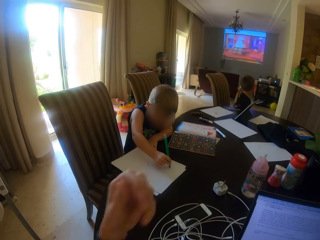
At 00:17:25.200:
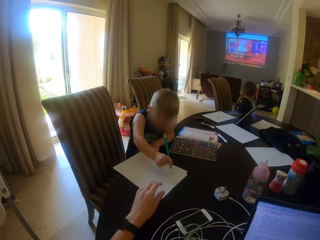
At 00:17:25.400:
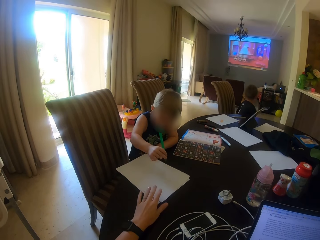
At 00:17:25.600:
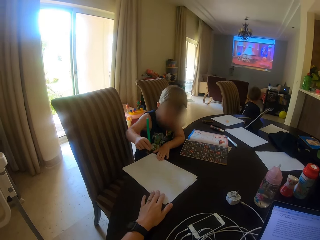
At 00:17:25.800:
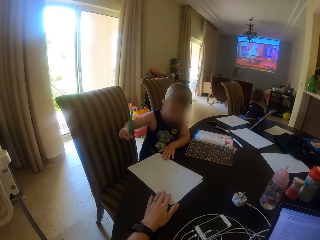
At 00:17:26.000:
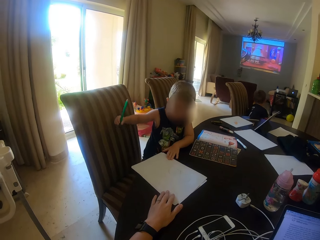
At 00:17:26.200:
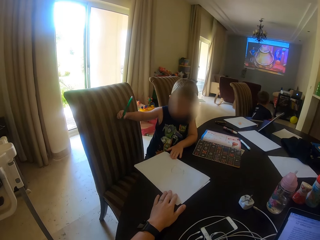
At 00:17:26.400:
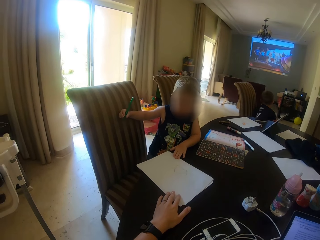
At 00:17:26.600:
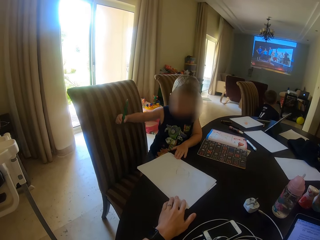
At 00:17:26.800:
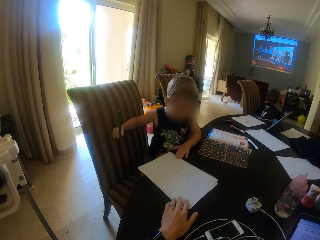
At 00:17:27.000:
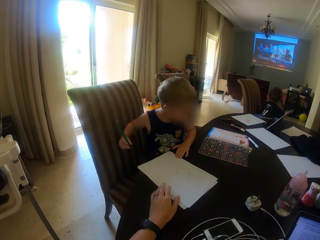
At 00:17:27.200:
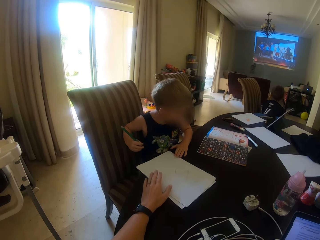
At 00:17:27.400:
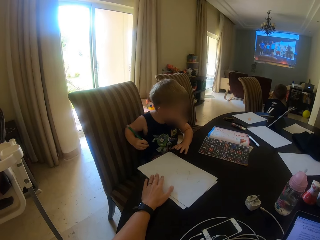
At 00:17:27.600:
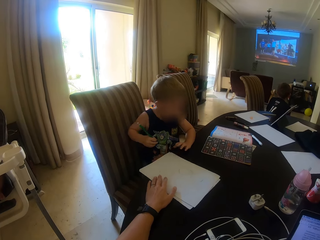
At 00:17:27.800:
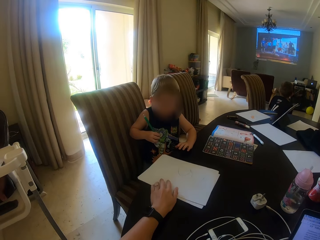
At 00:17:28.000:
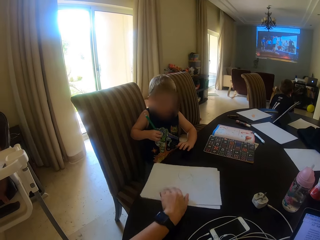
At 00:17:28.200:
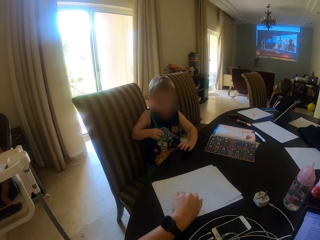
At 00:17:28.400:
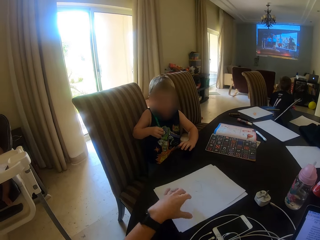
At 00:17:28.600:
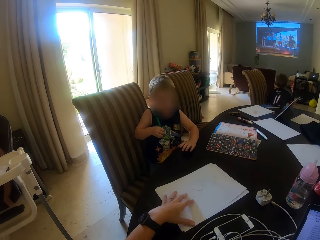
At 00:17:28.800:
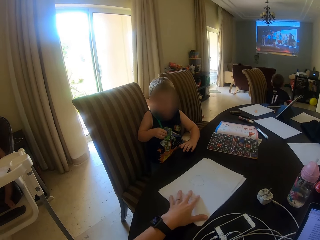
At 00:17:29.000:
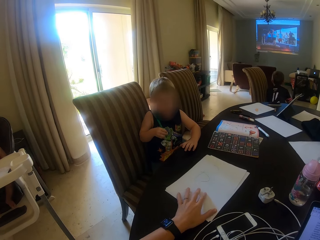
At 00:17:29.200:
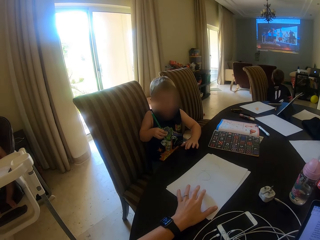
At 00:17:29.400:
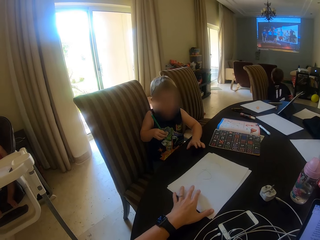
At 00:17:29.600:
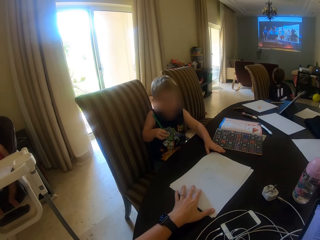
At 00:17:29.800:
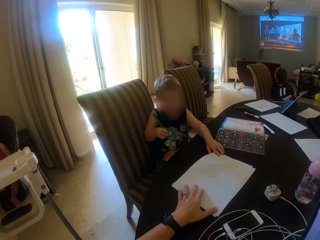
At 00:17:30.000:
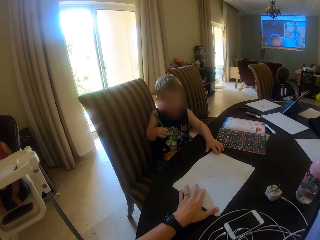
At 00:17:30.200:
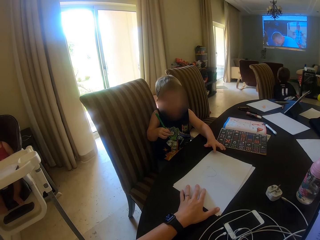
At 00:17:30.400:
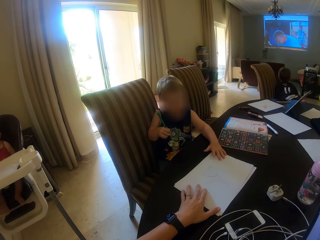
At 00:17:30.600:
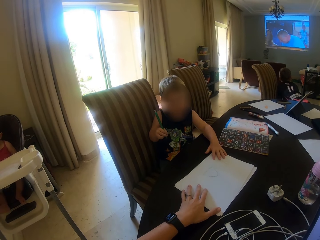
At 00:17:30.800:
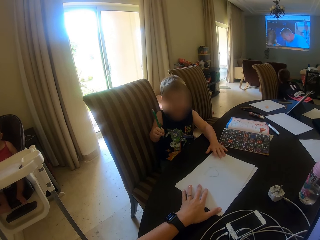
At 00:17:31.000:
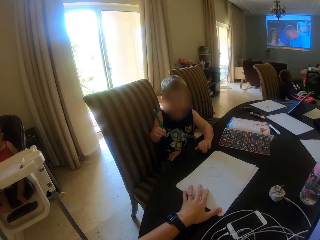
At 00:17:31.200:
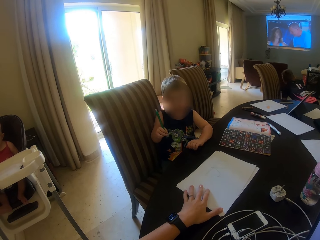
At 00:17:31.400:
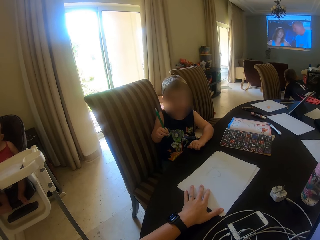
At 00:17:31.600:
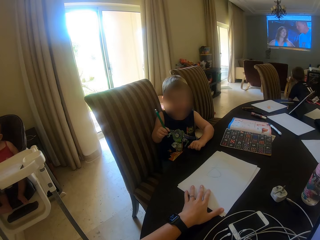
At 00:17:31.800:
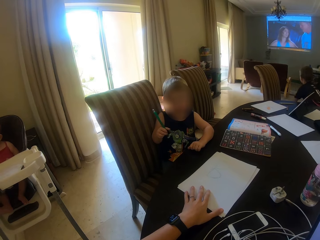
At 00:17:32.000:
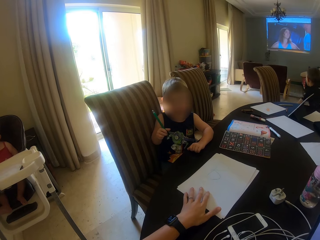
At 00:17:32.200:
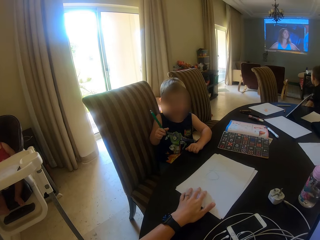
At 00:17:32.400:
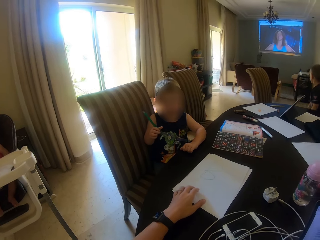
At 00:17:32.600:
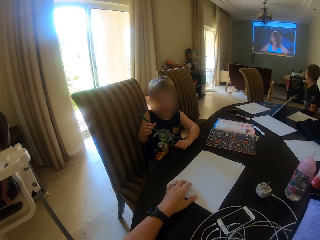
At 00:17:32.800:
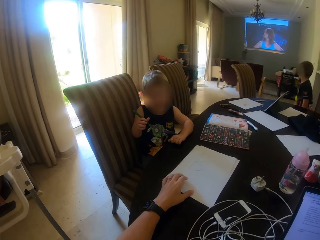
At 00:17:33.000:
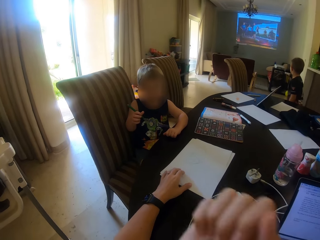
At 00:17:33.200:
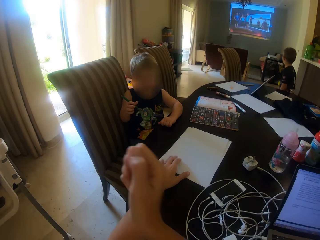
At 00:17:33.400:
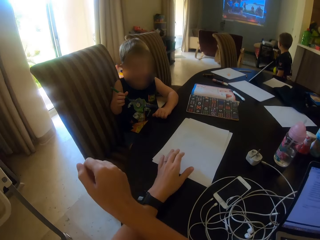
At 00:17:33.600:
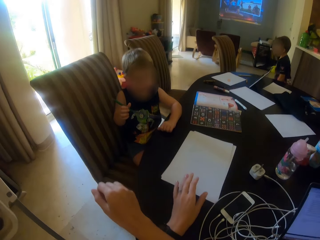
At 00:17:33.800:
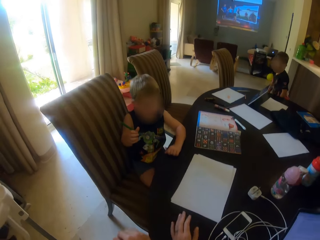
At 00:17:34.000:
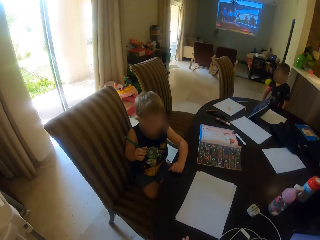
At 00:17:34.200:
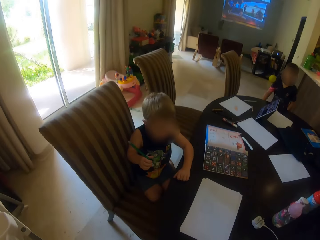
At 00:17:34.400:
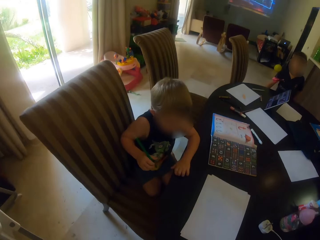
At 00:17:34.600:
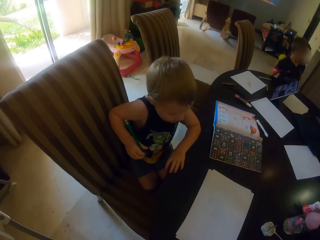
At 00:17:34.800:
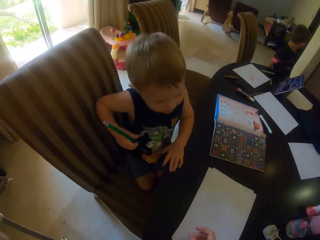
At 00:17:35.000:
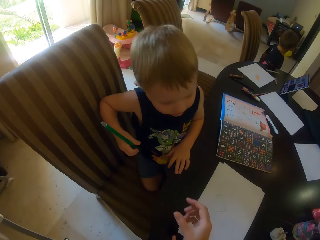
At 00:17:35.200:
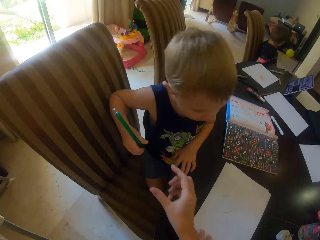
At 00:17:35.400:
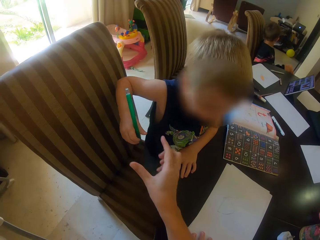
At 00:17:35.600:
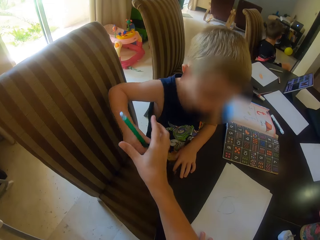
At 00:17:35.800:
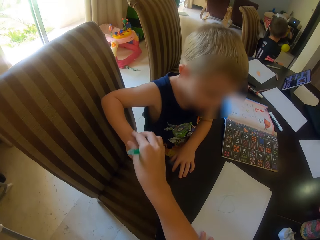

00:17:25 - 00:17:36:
The camera wearer puts down his hand. He moves the papers. He moves his hand.

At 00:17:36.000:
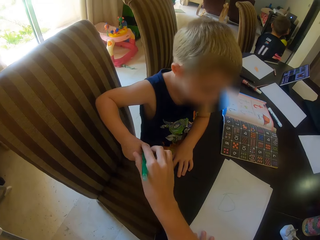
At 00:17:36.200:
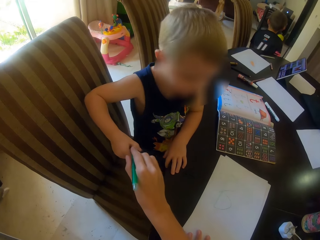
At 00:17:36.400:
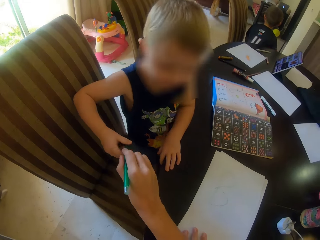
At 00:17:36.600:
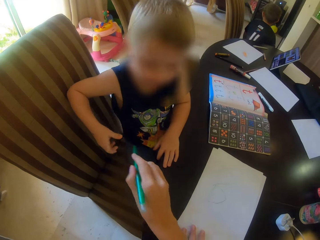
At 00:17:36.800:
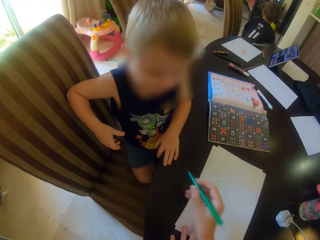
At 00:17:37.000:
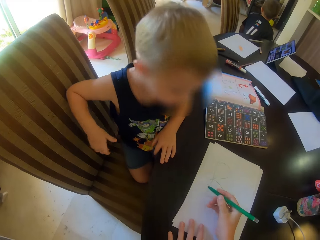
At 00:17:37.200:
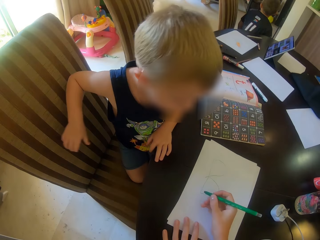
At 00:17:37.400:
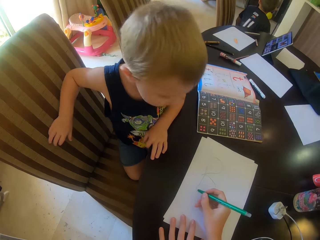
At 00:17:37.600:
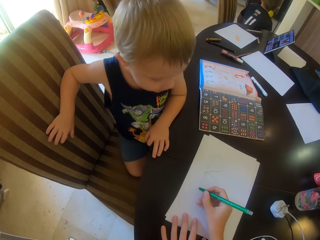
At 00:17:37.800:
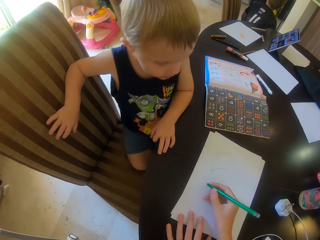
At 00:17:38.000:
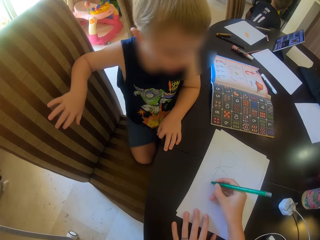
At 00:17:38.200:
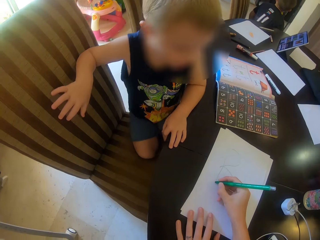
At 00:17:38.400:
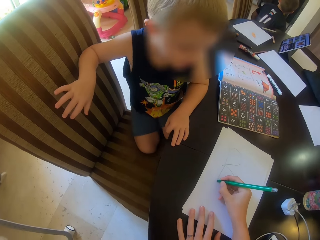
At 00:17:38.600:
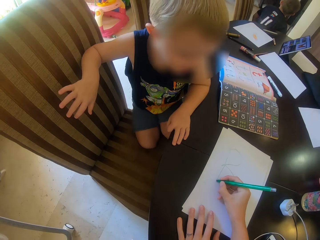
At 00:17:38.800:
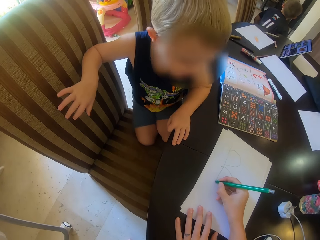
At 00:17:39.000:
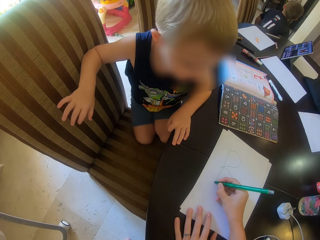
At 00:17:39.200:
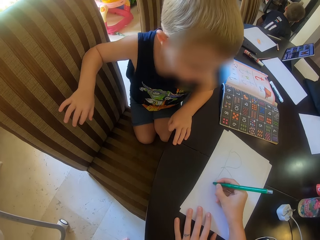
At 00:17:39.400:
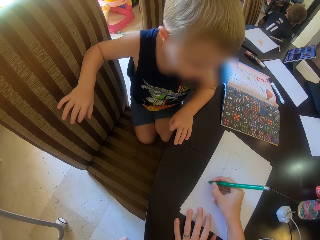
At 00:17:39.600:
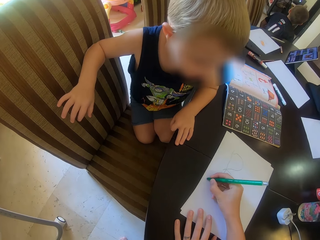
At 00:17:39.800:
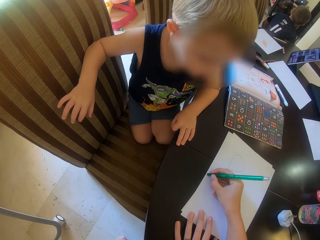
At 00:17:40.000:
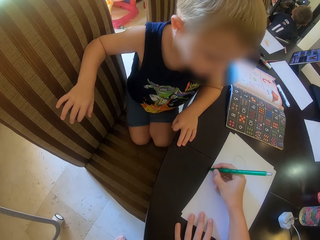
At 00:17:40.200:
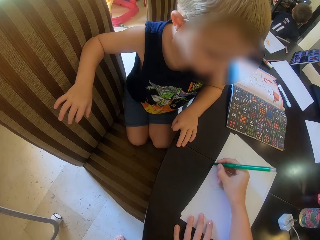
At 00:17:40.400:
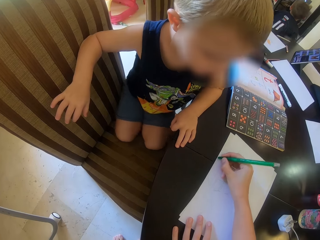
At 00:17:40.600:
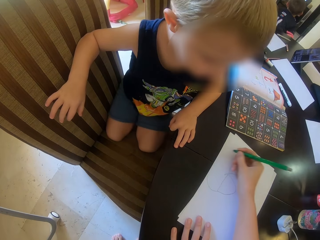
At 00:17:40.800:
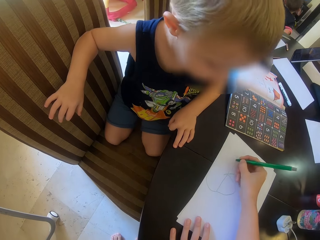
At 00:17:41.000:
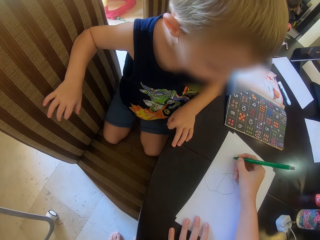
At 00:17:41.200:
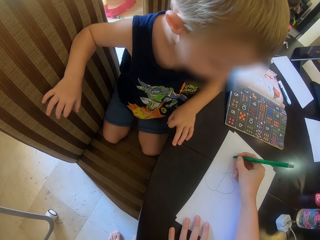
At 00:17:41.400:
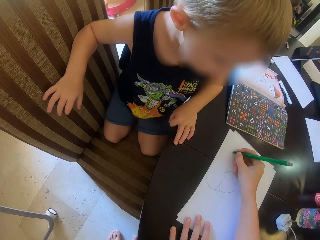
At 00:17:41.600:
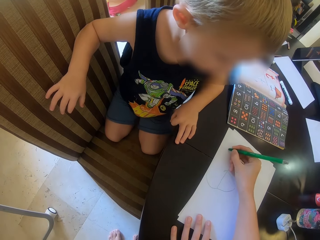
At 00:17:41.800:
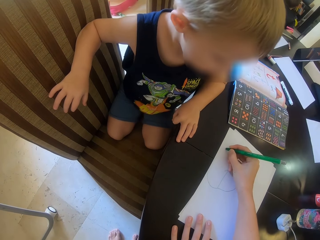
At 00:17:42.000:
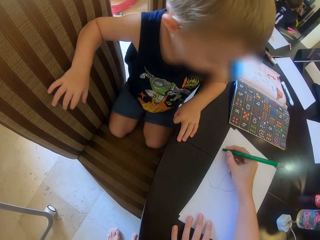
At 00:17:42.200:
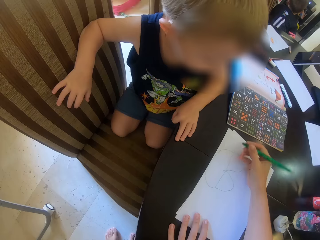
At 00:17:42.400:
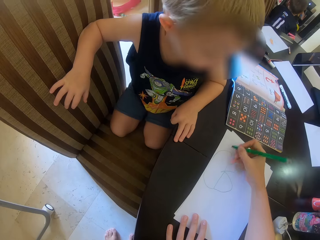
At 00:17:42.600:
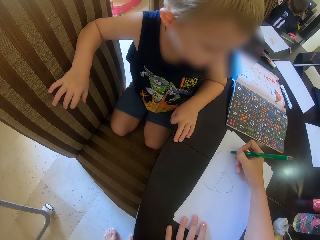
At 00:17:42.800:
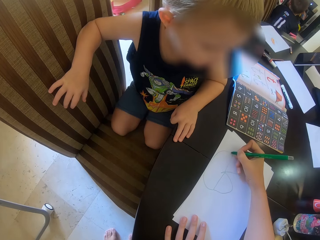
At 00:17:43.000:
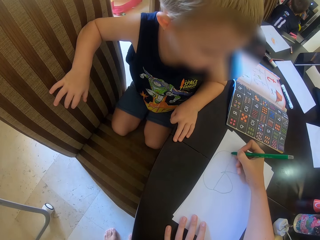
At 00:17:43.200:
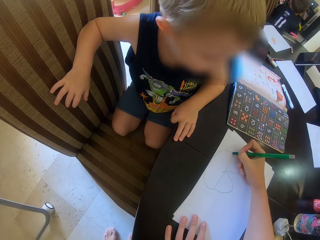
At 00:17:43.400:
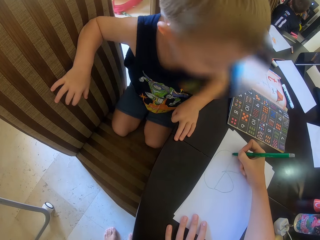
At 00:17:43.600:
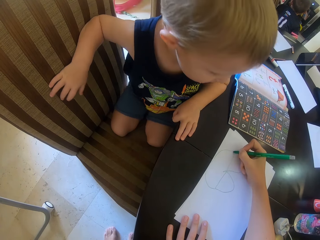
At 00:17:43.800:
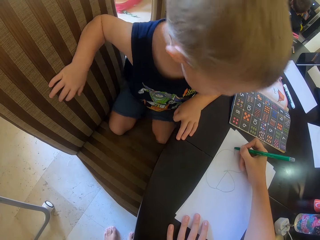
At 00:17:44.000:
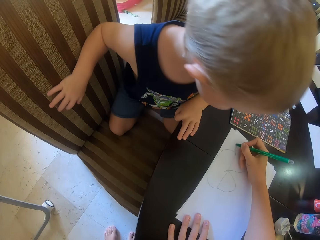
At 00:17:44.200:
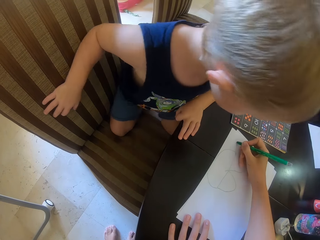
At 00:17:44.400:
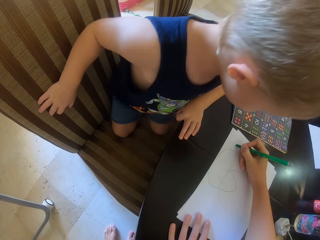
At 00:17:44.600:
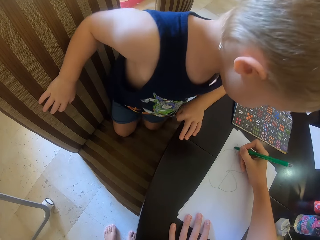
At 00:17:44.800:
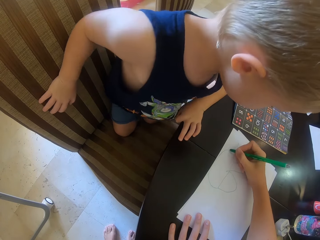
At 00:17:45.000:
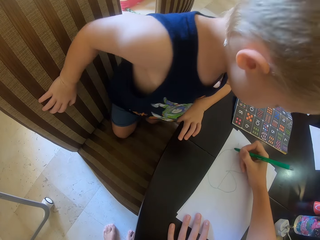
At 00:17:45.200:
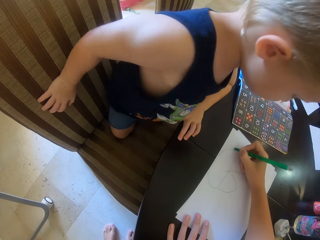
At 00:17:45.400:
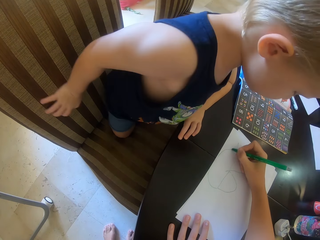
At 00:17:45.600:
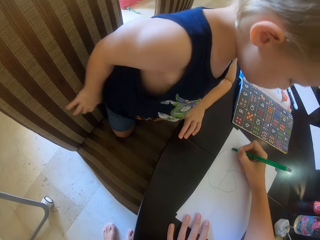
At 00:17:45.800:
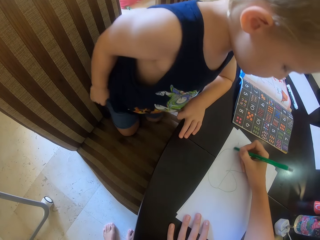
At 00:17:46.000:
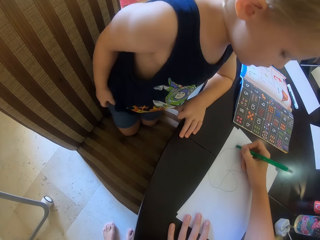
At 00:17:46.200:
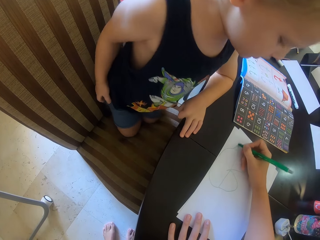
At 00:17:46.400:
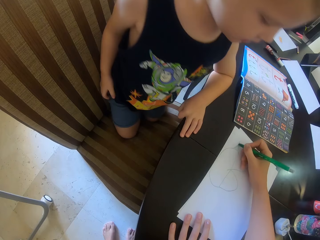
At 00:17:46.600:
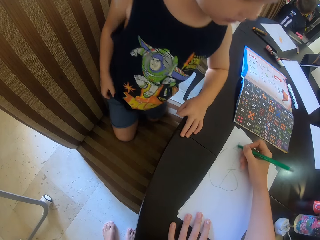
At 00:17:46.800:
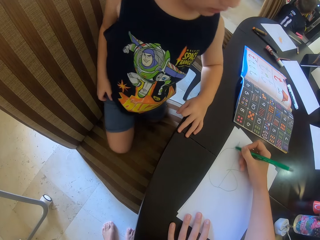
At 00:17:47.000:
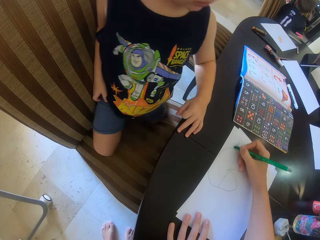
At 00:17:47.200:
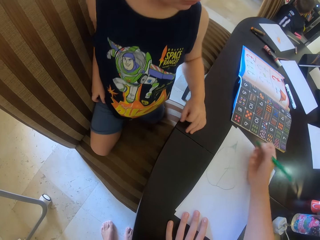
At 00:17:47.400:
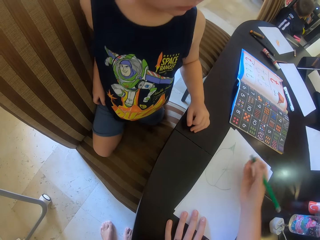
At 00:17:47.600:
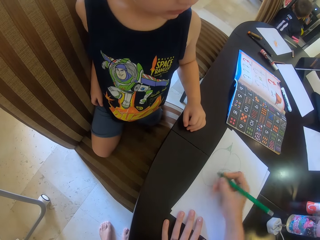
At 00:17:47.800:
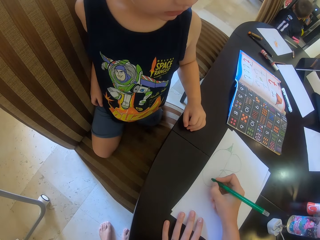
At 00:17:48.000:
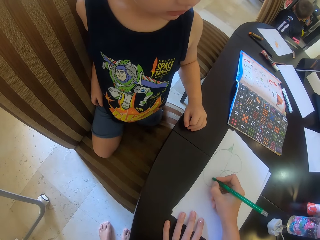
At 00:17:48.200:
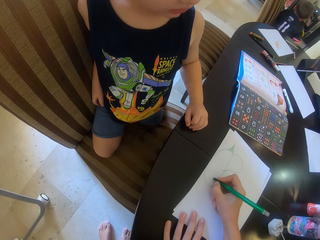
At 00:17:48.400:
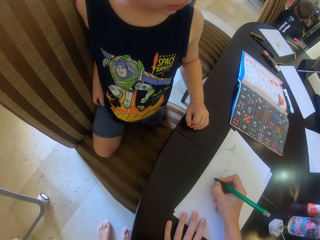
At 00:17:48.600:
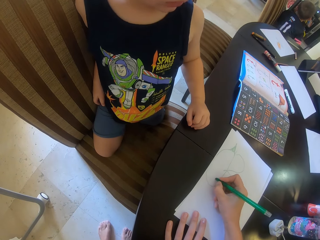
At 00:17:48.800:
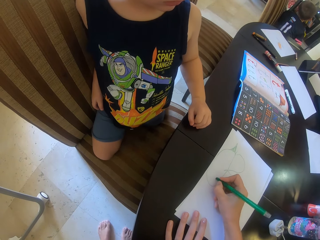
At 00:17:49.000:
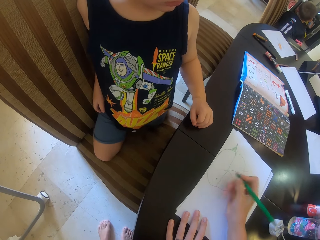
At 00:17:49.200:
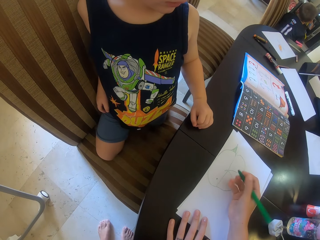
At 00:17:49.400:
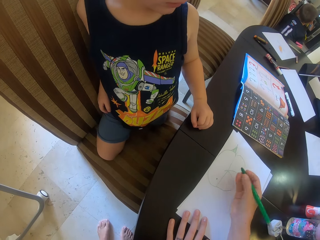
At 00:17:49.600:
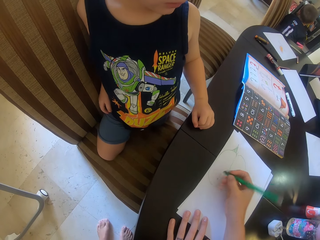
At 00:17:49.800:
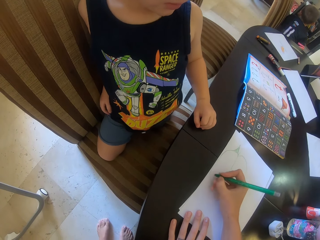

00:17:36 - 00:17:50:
The camera wearer holds the pen. A child looks at the paper. Another child watches the TV. The camera wearer draws on the paper.
